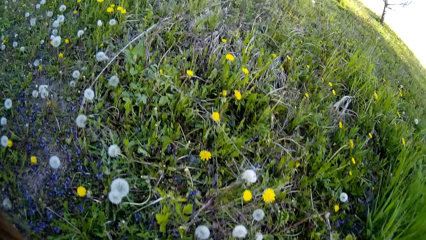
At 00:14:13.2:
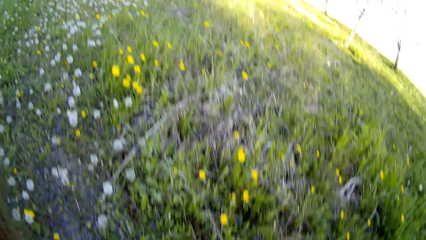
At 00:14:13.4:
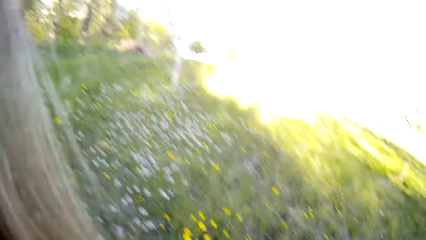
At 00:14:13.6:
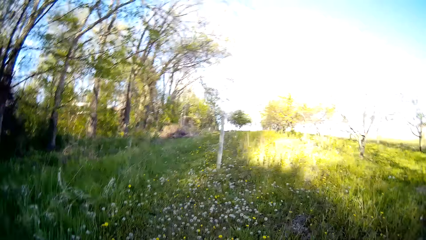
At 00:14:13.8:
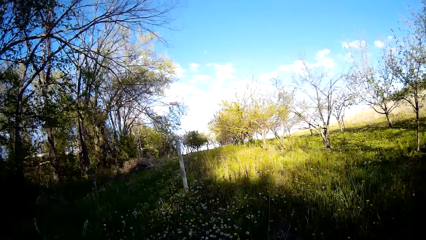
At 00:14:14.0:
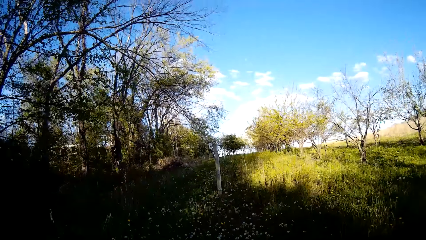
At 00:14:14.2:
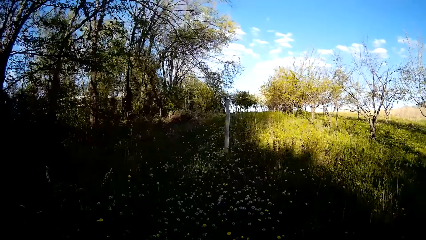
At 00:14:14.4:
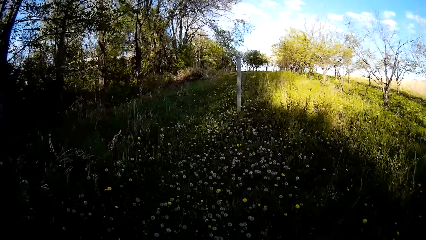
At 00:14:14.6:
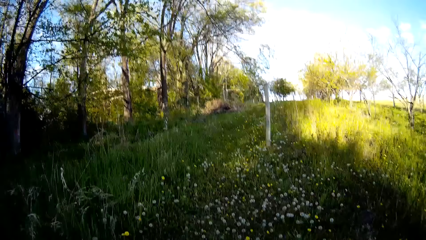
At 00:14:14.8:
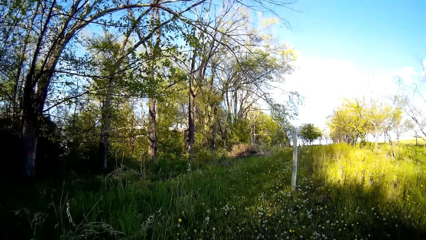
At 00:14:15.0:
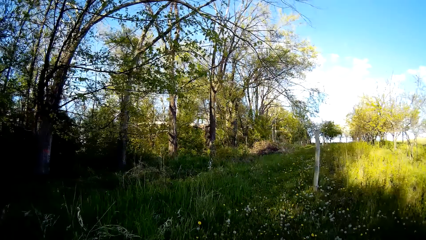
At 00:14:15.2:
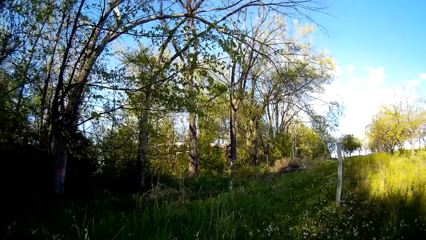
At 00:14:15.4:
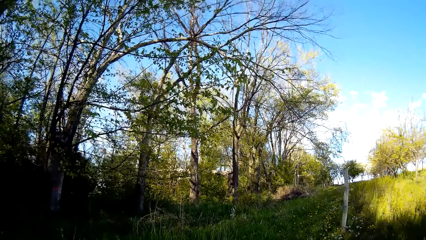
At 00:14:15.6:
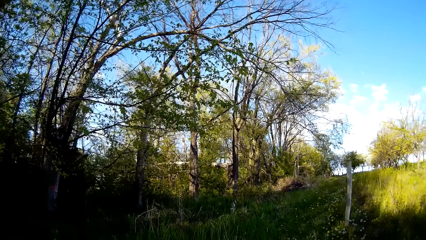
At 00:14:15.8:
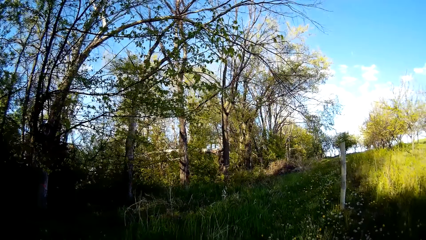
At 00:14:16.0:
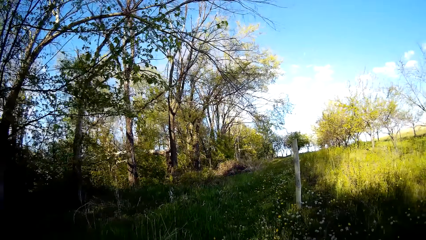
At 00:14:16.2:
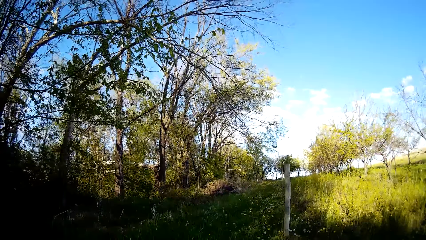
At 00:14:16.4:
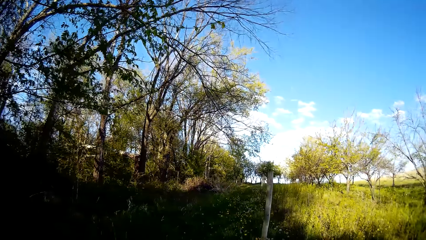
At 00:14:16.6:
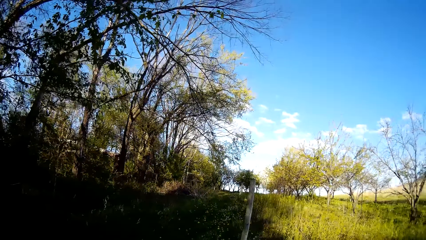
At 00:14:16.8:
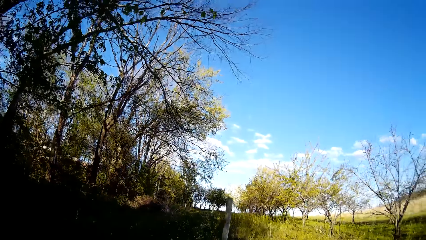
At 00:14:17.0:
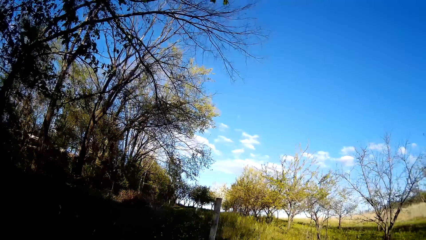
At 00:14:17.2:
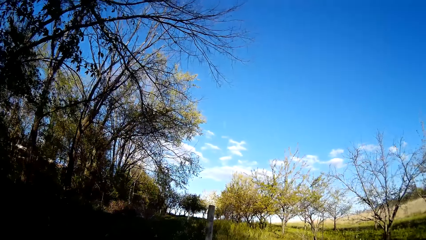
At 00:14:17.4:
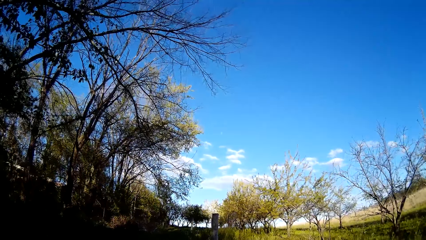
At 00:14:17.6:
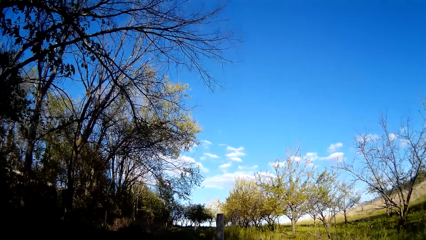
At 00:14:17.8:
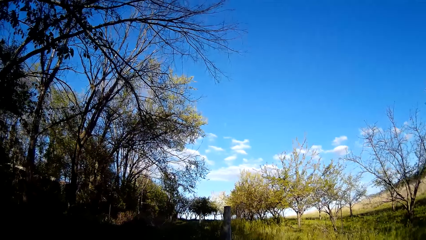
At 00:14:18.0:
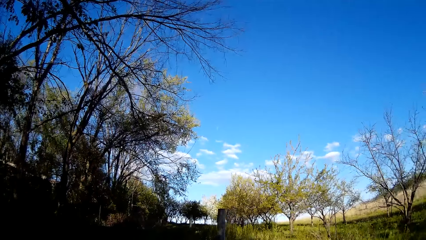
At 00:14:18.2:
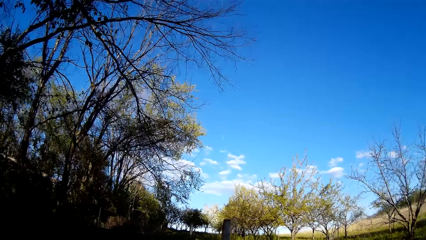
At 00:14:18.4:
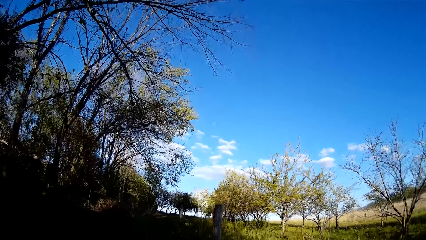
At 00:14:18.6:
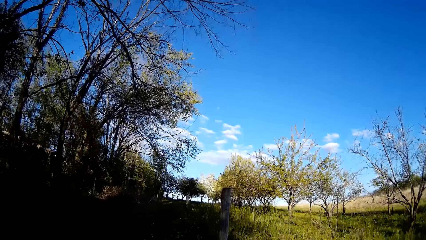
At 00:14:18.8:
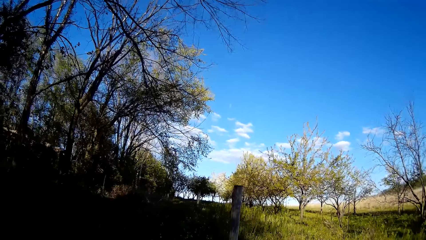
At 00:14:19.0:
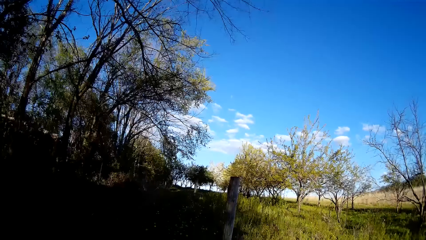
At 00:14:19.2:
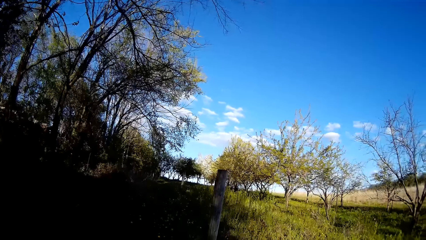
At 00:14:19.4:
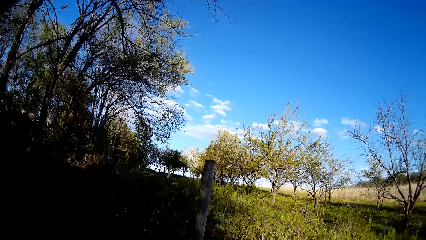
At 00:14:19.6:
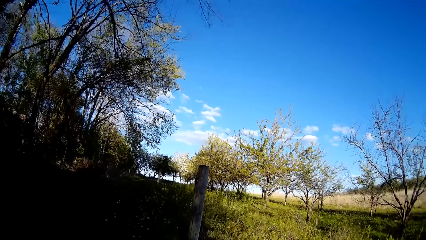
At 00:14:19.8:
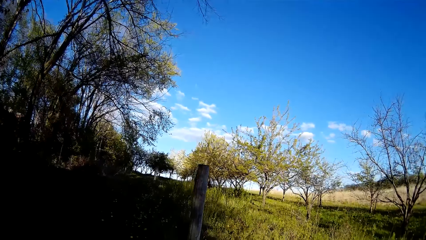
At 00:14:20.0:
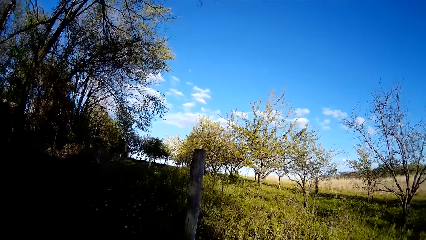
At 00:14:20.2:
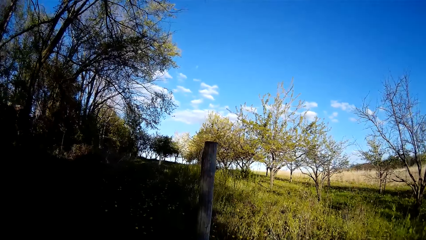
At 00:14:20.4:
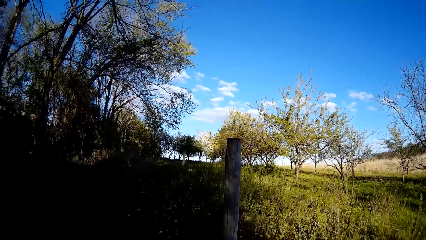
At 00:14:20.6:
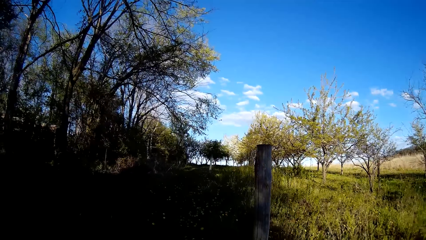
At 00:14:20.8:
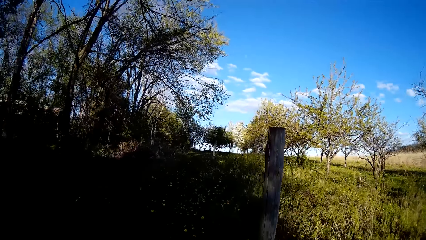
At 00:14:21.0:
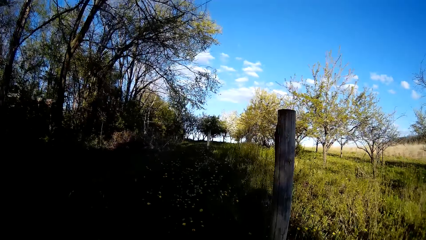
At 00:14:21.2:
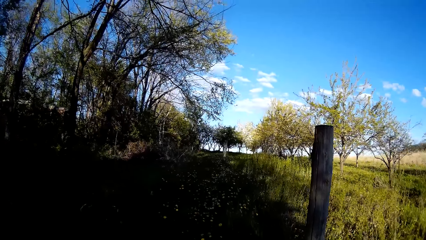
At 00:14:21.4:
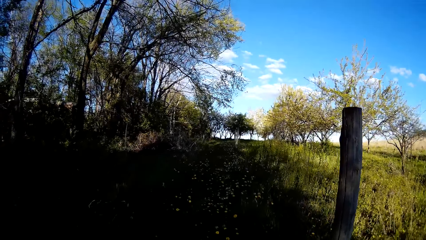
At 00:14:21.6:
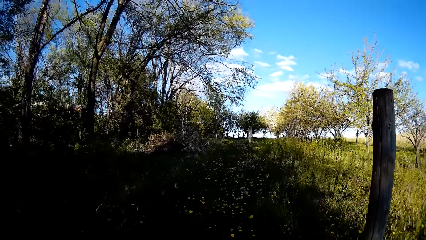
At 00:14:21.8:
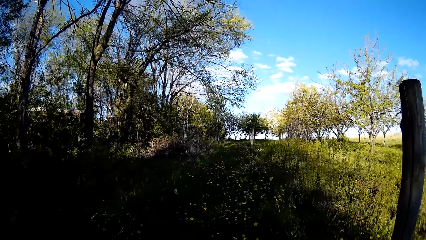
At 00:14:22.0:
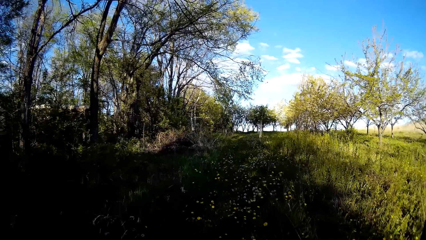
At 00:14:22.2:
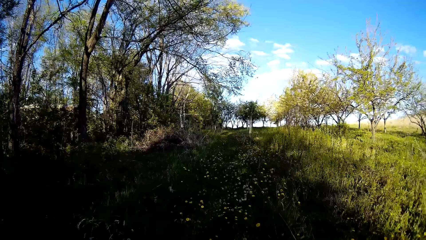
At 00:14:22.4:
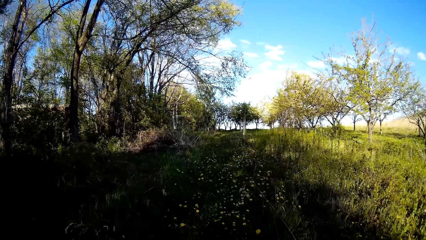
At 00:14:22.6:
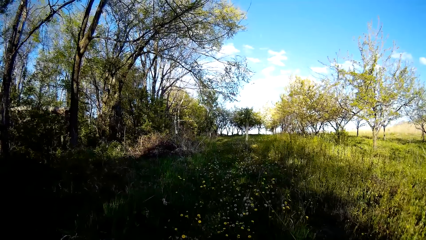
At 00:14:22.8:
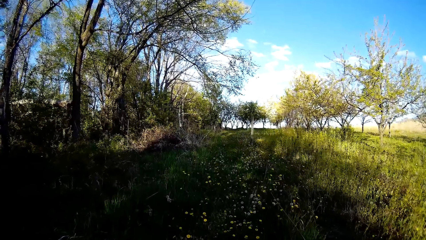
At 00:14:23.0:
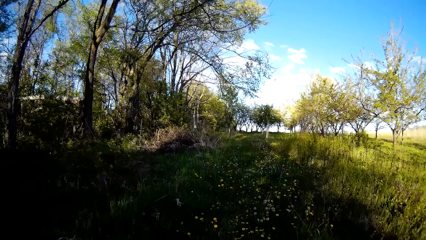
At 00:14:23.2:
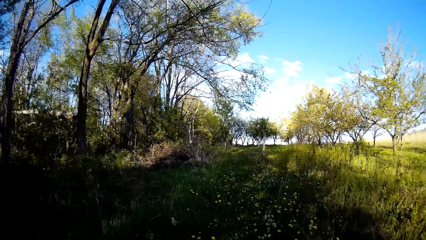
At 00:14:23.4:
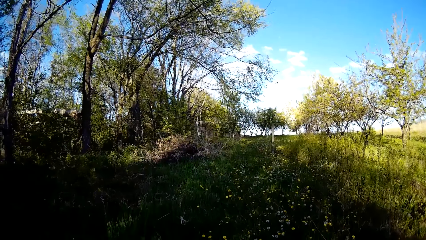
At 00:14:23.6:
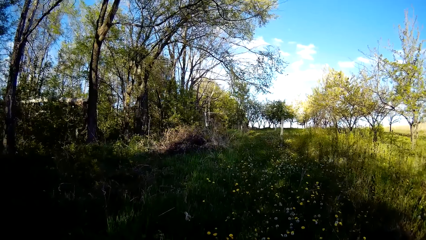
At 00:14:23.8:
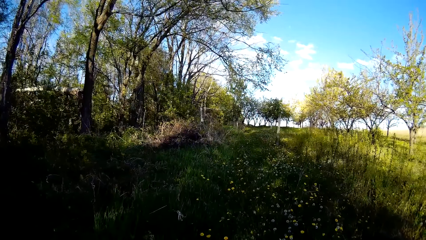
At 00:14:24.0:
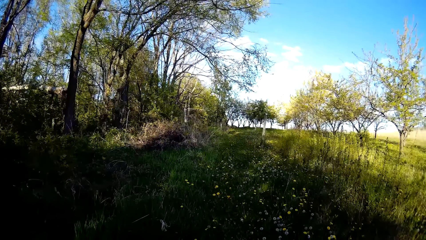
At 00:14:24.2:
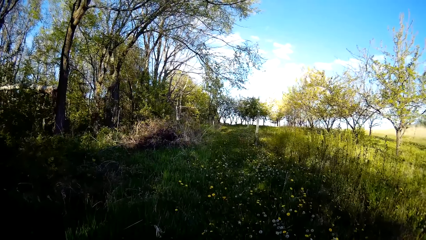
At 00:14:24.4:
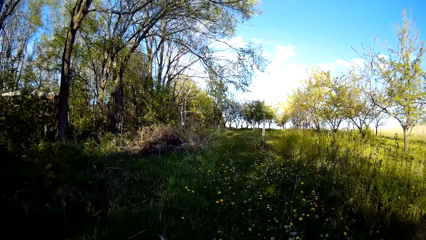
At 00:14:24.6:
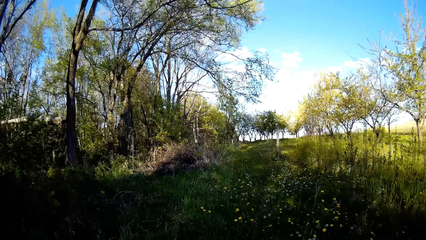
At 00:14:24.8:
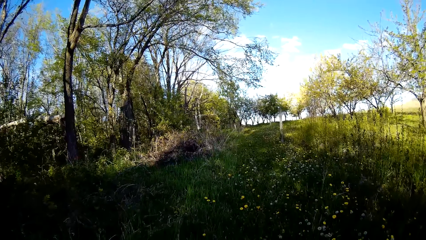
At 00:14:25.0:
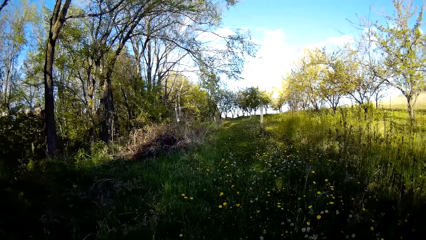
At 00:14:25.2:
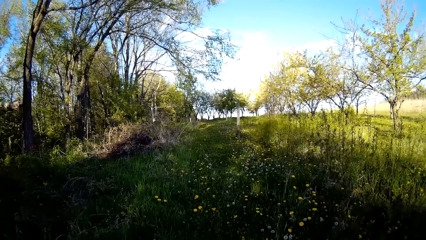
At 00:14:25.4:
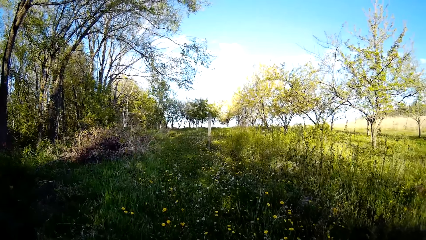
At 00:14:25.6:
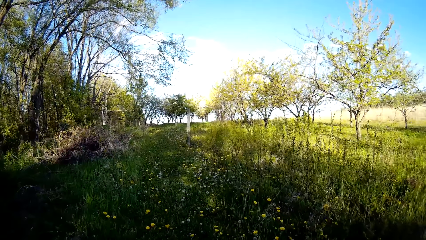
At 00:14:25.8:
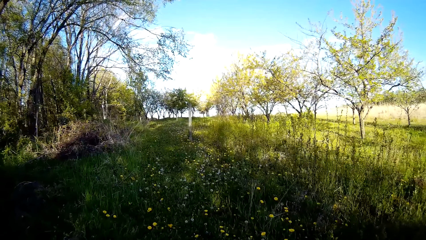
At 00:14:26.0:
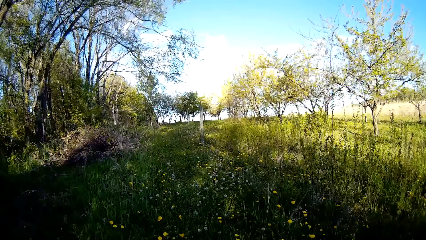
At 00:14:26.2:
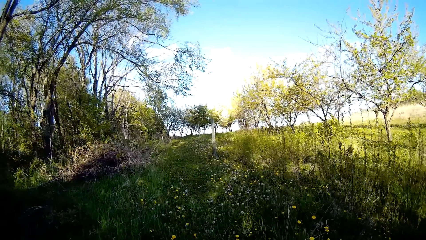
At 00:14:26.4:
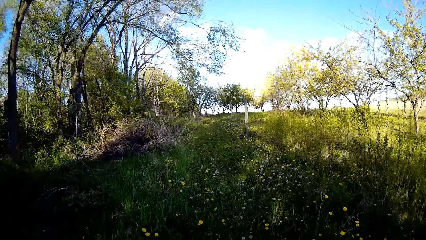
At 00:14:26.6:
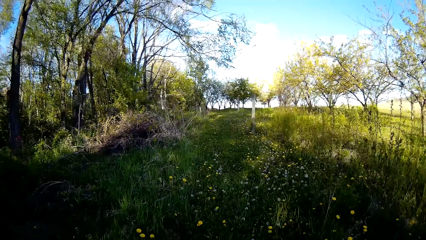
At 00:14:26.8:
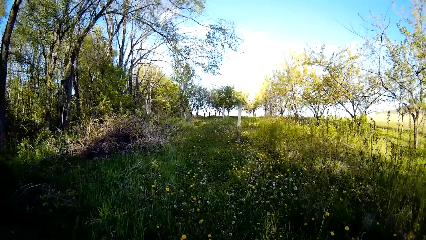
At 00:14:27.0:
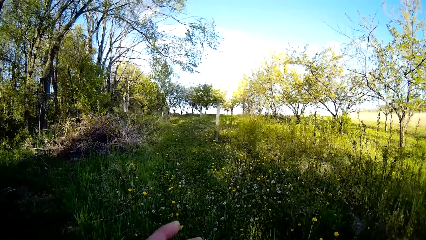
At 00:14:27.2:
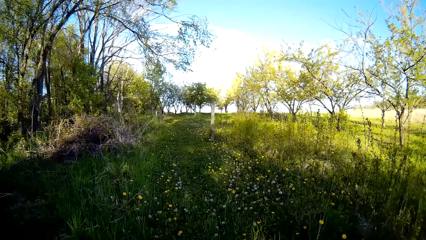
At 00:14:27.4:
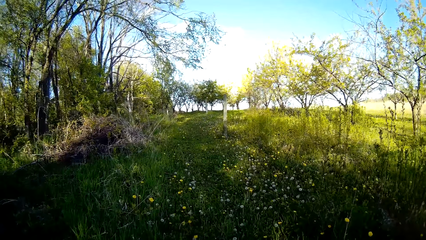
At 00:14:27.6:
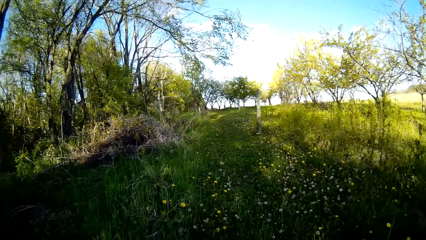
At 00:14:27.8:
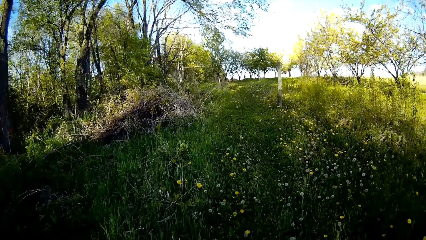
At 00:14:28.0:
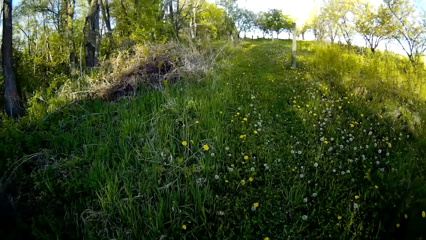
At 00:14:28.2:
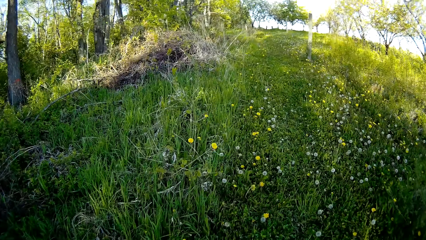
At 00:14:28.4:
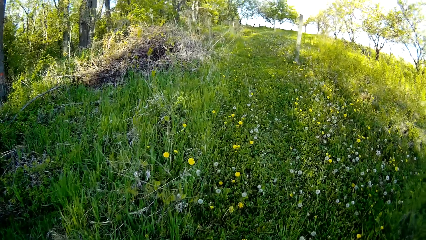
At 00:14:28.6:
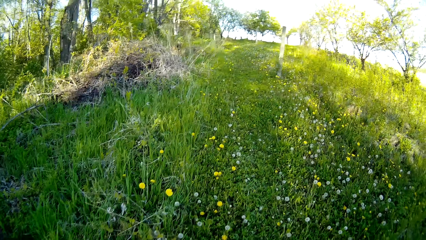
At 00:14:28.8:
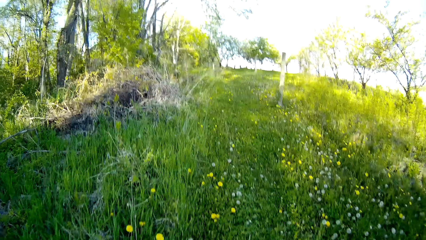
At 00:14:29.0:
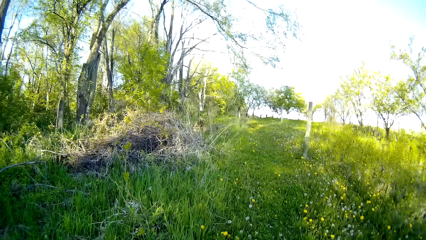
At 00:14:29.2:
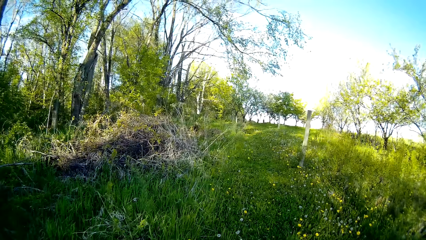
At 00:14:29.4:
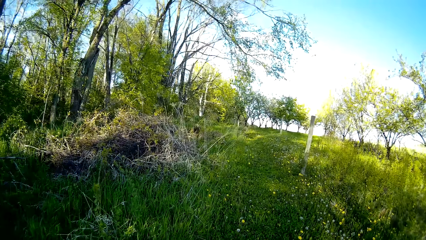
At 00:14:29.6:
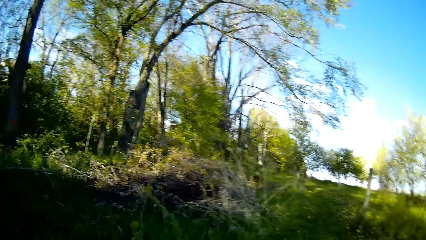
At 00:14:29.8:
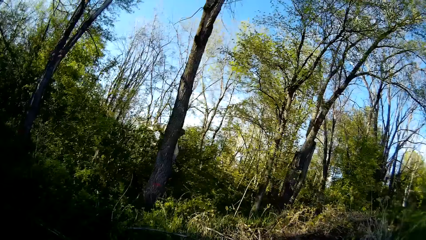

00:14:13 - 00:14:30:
The camera wearer walks in the fields.
